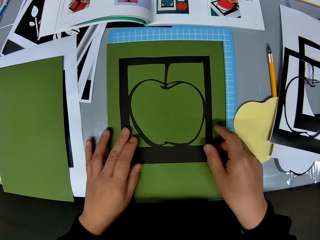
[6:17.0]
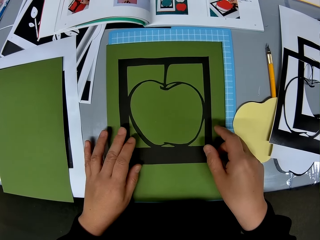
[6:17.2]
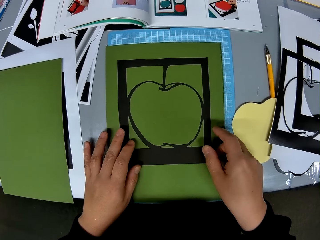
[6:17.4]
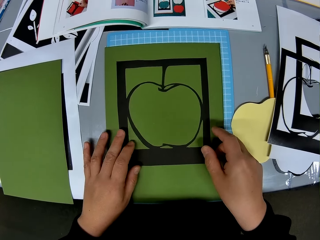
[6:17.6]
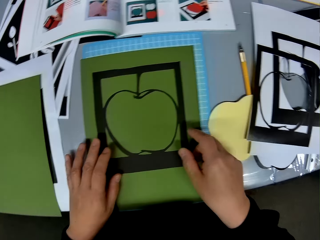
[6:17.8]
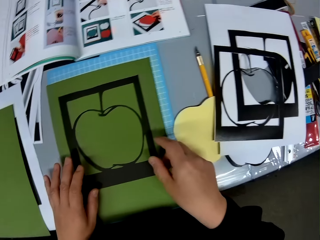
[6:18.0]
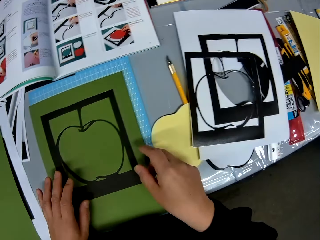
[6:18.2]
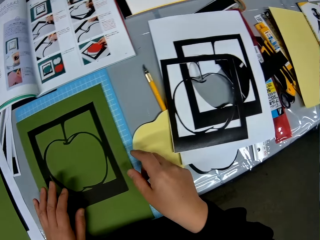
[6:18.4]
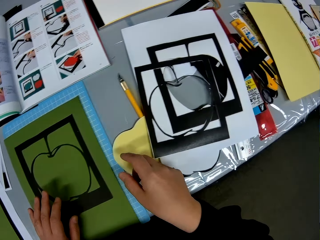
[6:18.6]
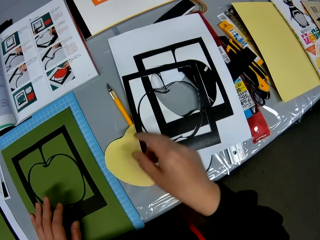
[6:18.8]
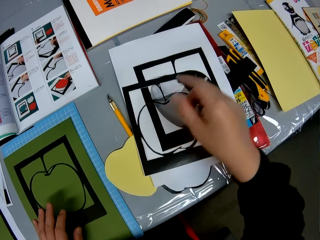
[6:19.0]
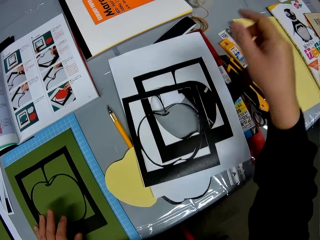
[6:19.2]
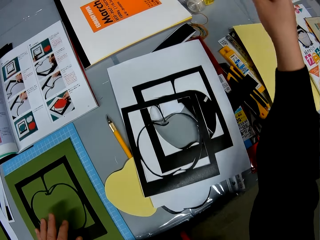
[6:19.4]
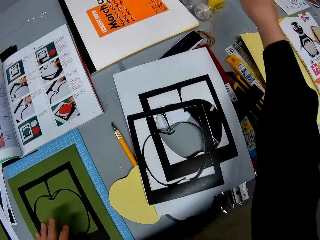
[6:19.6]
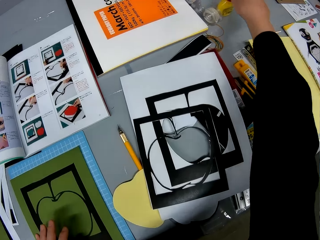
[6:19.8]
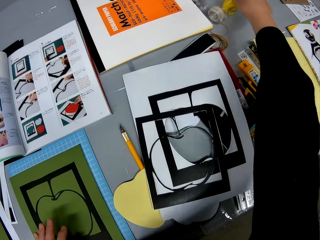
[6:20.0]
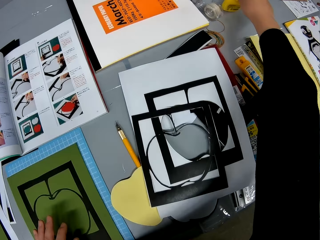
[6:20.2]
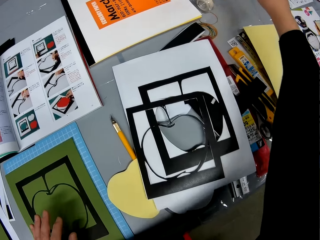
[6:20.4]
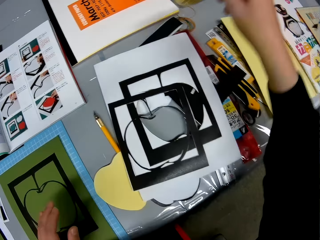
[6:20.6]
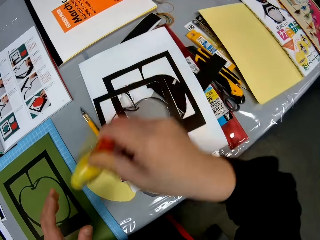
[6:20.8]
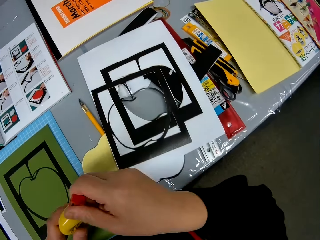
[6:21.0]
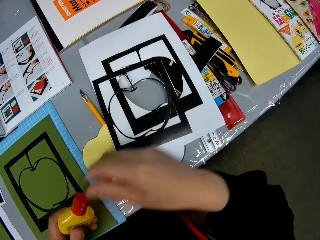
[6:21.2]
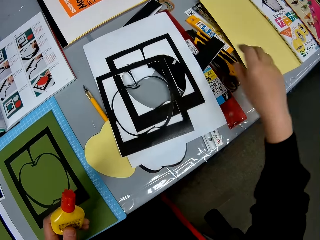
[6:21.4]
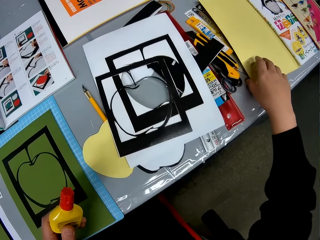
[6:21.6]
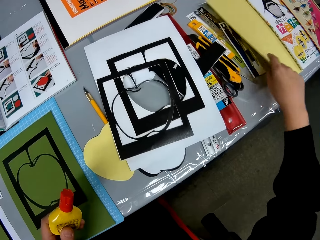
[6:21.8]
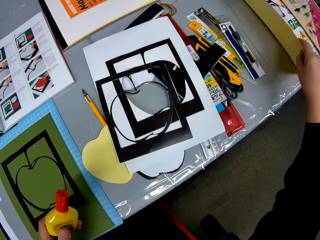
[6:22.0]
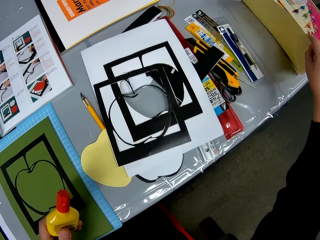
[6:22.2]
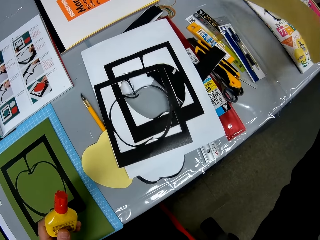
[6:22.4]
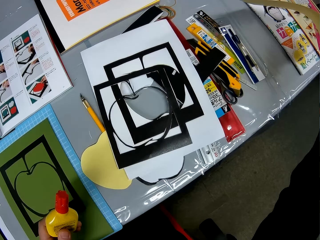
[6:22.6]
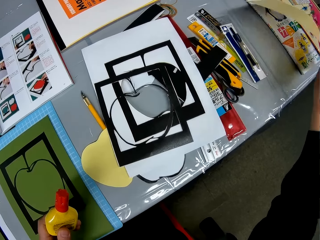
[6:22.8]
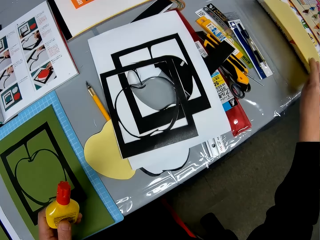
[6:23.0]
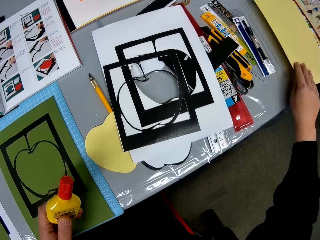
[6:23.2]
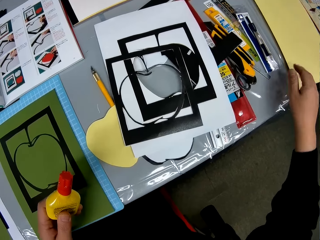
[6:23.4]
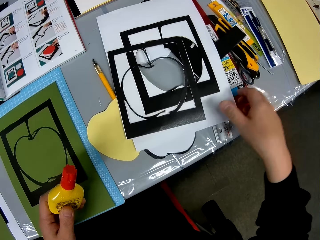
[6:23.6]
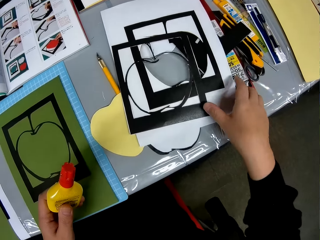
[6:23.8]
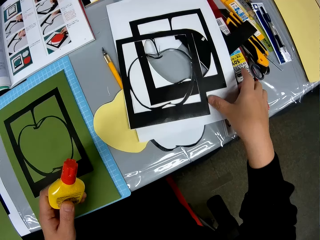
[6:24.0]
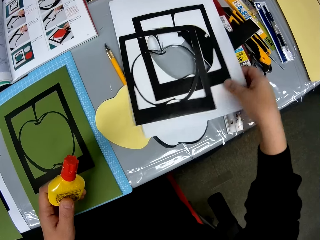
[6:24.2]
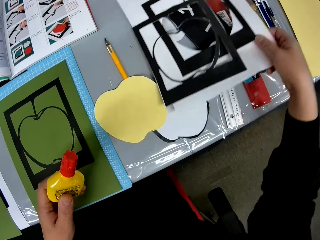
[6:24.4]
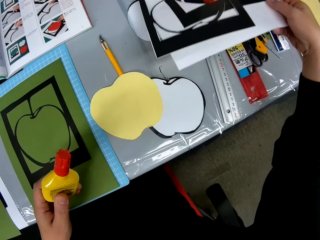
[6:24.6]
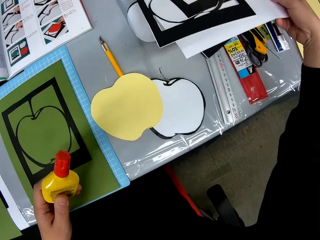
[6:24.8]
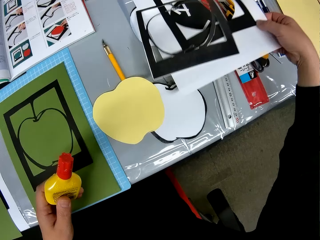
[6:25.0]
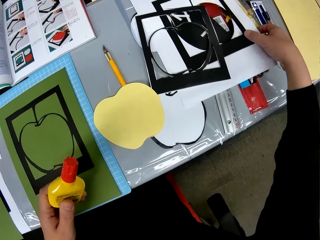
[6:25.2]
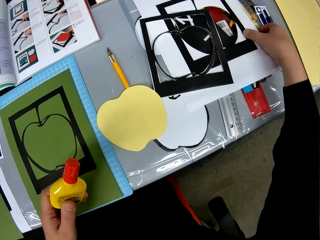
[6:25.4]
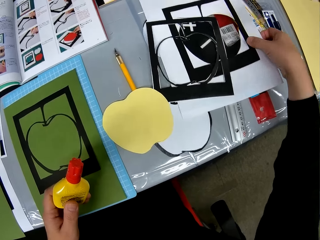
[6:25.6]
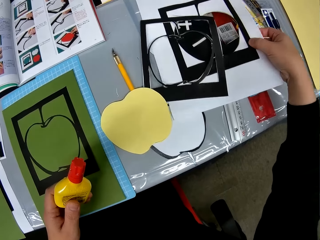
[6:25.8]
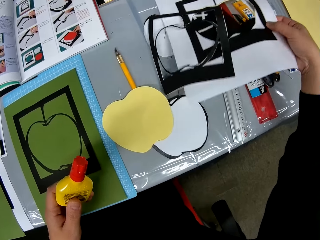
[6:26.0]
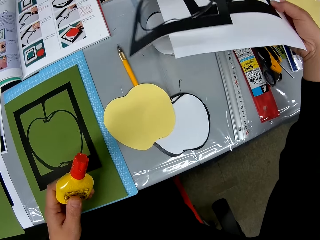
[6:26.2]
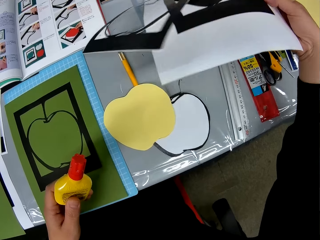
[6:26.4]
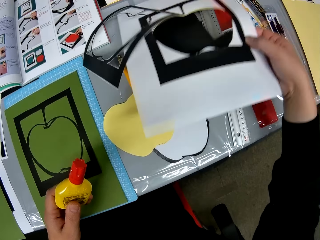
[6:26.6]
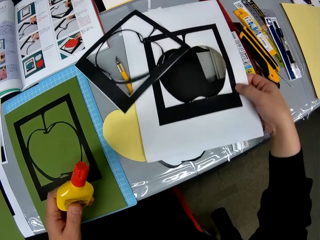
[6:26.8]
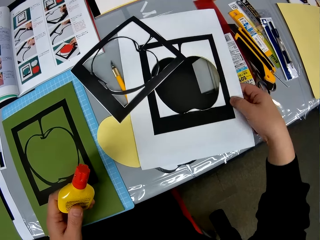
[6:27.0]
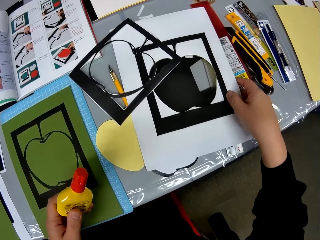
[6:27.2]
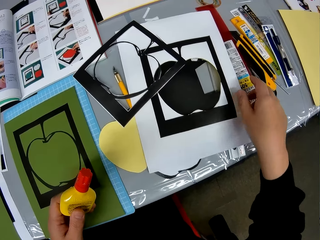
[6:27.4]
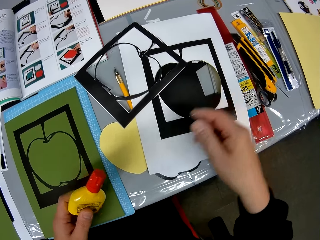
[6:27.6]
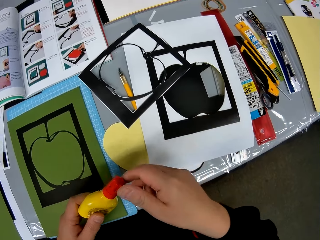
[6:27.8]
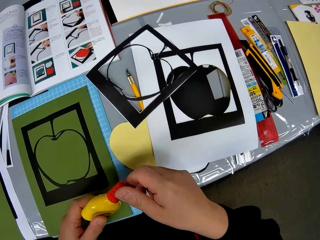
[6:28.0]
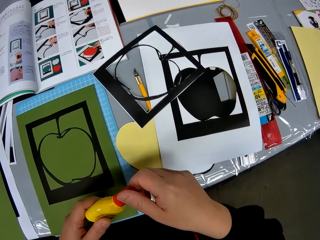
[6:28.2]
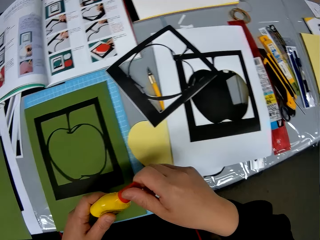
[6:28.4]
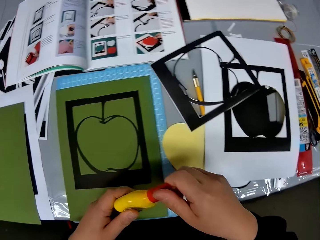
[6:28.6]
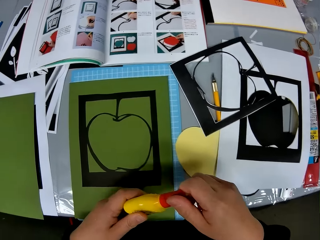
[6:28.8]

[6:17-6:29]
The camera wearer looks at the paper model. They take a bottle of glue from the table. They raise a sheet of paper. They hold the paperboard. They put down the paper model. They raise some paper templates. They hold the paper model. They put down the paper model.

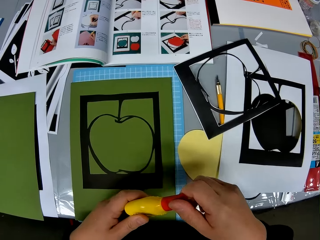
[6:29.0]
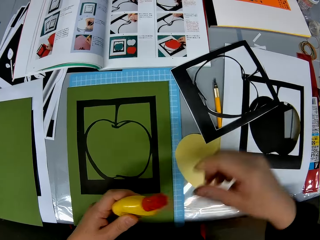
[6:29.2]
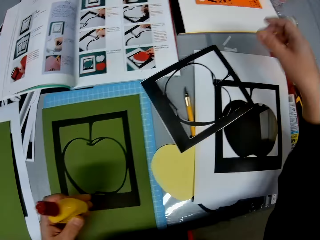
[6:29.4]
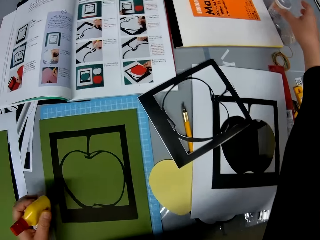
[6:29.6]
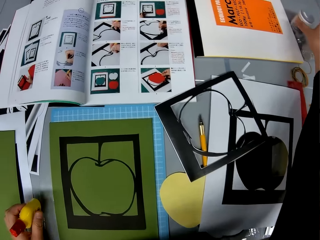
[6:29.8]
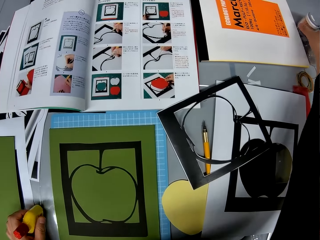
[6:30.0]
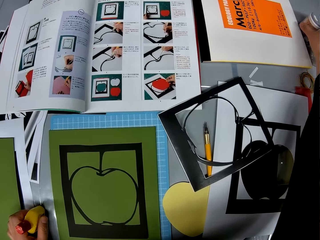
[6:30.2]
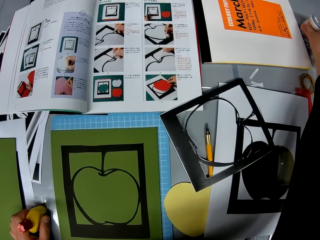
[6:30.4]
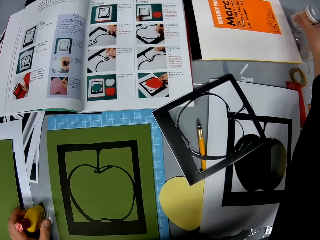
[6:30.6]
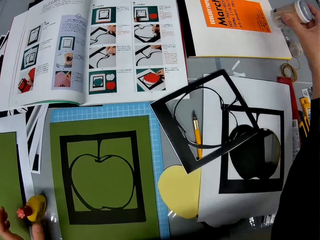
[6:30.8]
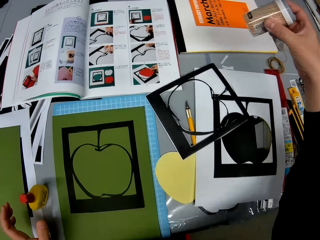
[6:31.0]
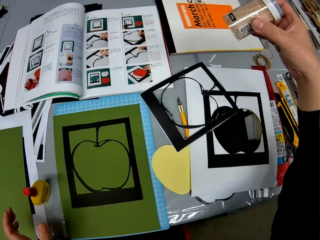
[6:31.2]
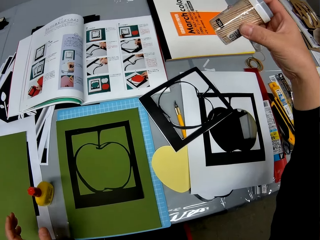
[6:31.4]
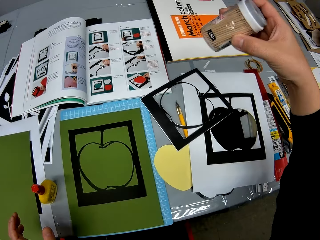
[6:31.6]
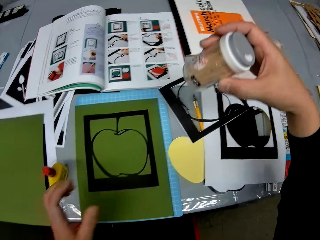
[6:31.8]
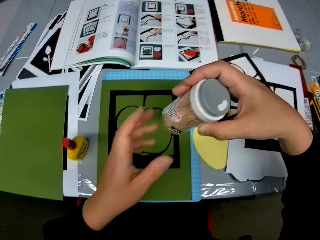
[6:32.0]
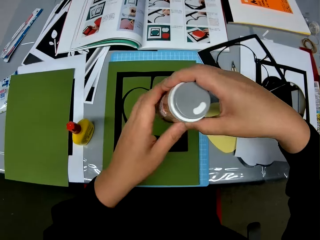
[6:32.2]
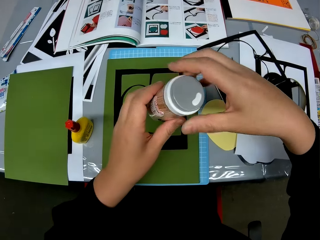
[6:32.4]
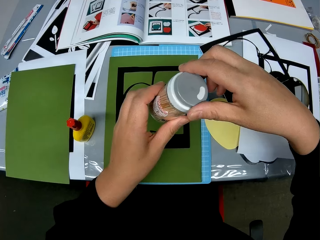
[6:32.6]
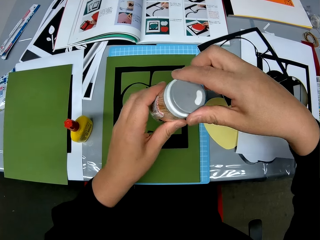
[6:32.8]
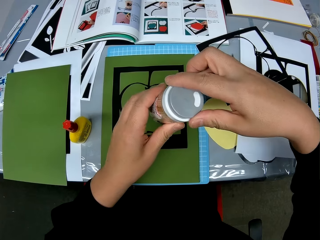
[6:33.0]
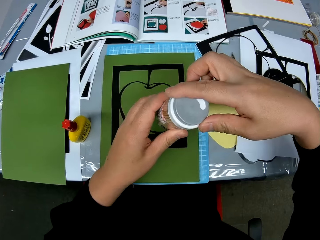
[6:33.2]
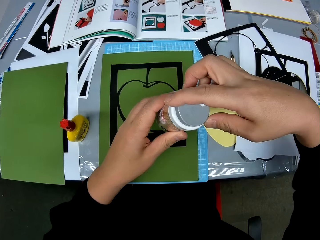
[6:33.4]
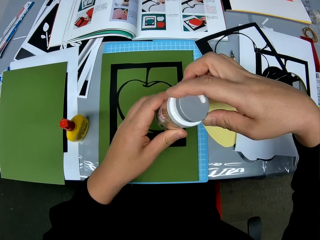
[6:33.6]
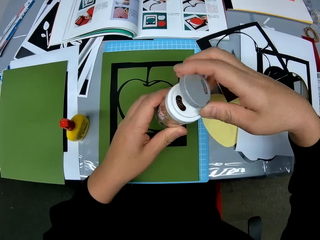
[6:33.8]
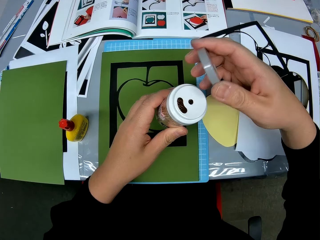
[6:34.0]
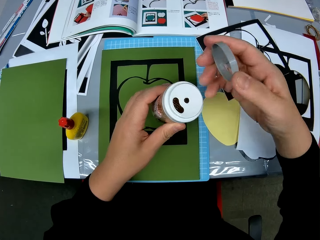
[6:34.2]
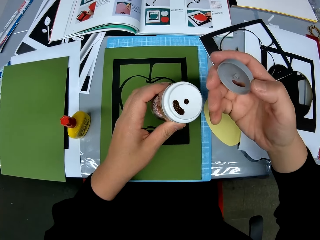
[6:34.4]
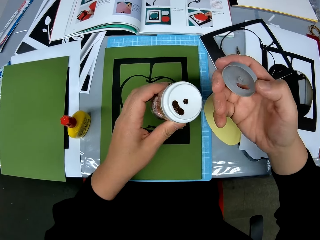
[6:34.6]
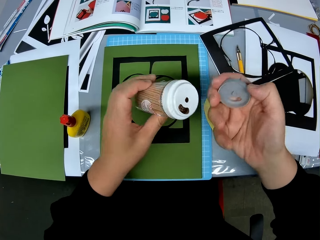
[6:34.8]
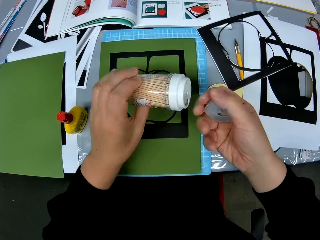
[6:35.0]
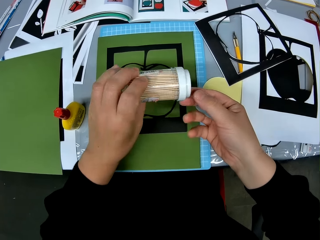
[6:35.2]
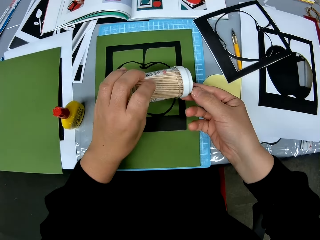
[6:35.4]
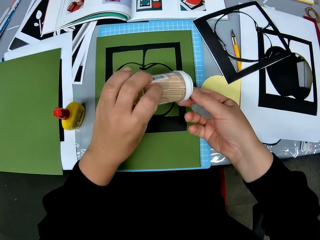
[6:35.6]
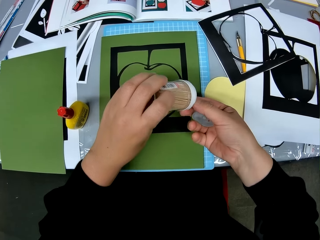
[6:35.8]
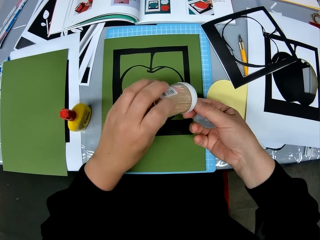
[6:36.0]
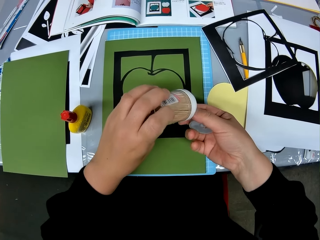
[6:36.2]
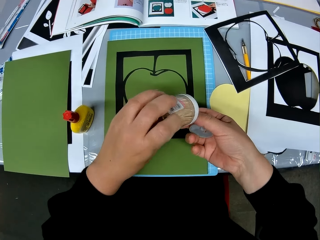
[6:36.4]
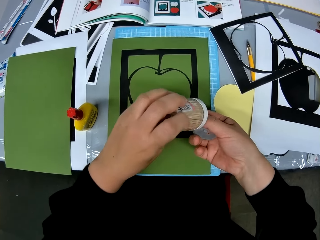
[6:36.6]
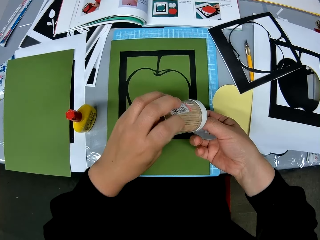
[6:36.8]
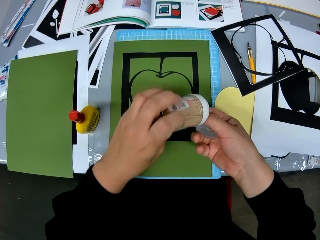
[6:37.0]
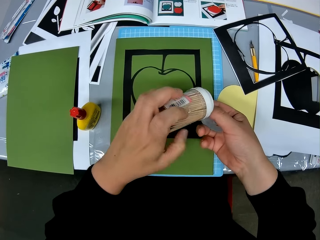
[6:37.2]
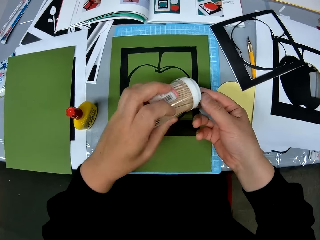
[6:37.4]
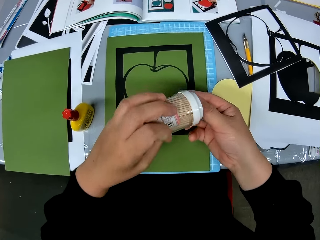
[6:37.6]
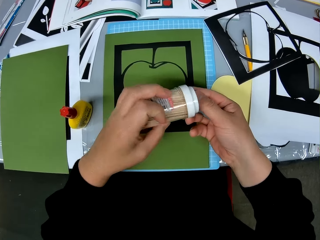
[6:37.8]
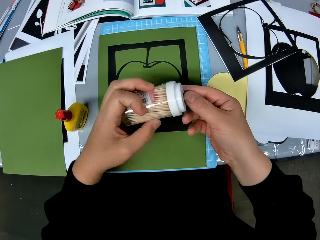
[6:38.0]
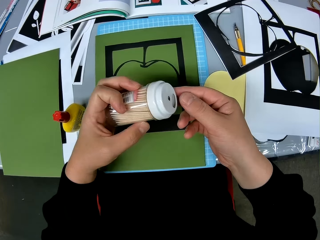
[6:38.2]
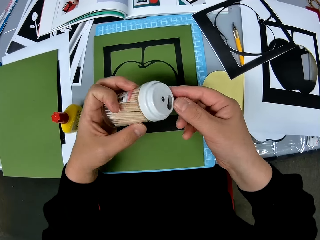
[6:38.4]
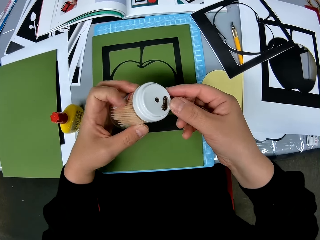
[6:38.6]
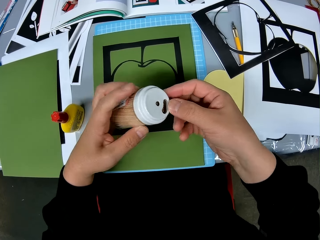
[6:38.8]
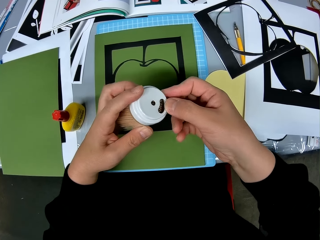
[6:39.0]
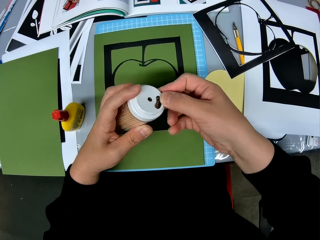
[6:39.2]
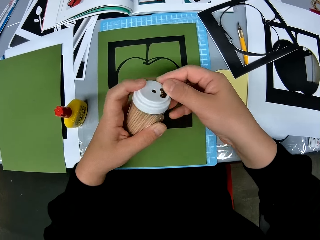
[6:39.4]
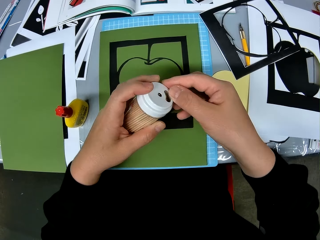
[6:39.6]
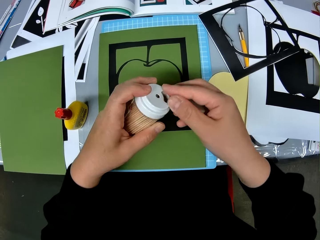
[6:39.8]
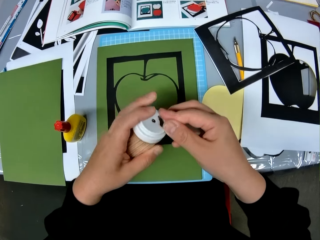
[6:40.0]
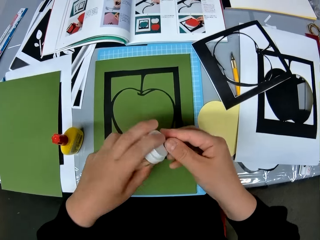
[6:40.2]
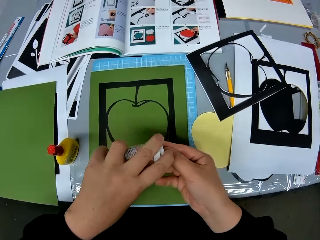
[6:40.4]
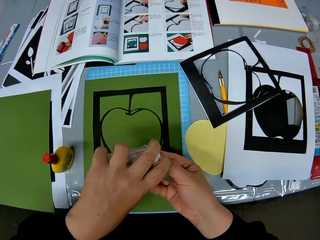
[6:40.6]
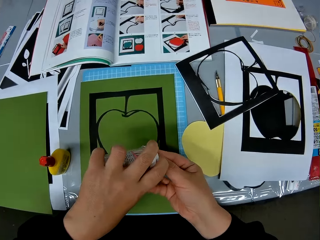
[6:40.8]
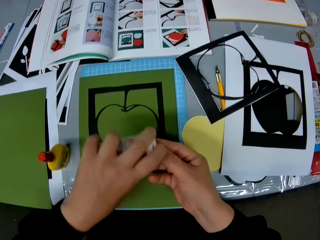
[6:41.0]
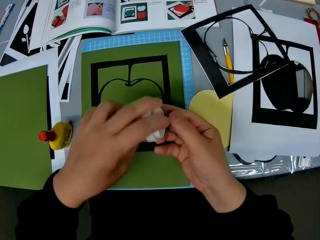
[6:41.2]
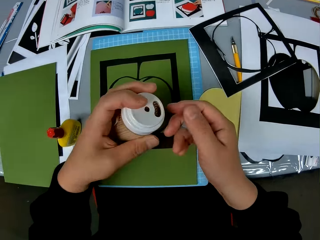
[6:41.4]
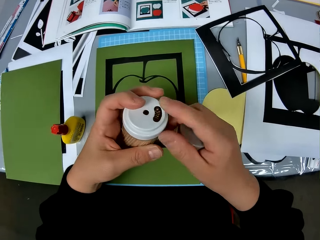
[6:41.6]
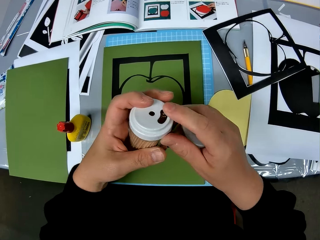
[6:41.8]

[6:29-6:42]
The camera wearer picks up a container of toothpicks from the table. They open the container of toothpicks. They remove a toothpick.
